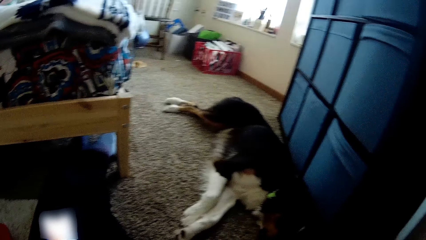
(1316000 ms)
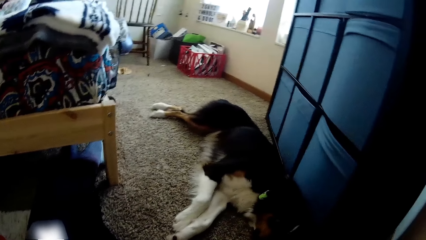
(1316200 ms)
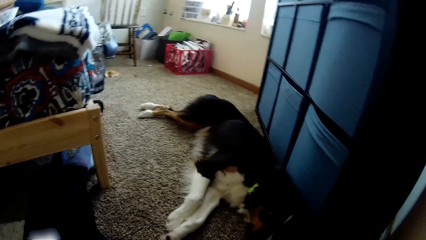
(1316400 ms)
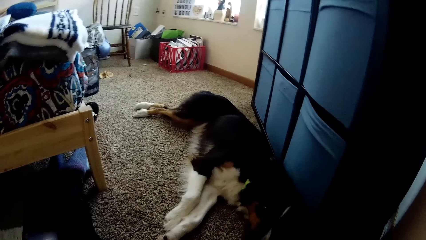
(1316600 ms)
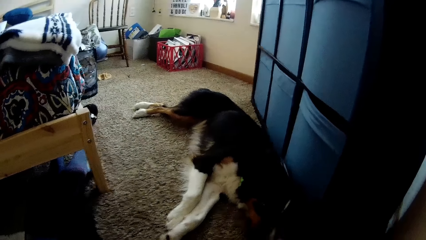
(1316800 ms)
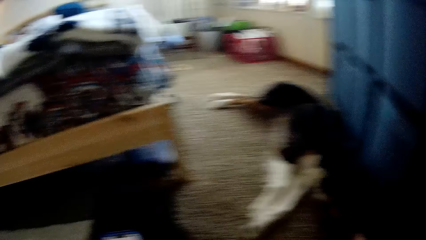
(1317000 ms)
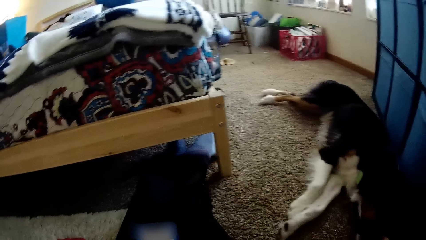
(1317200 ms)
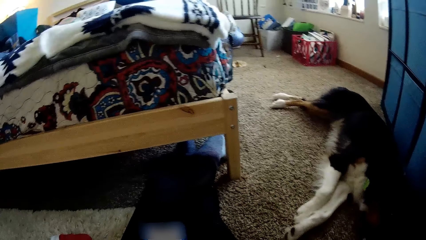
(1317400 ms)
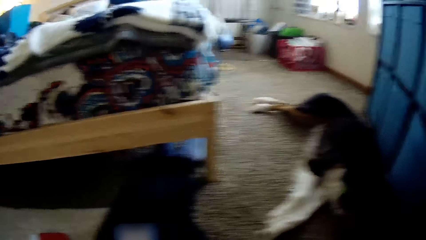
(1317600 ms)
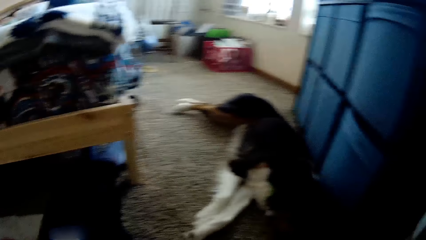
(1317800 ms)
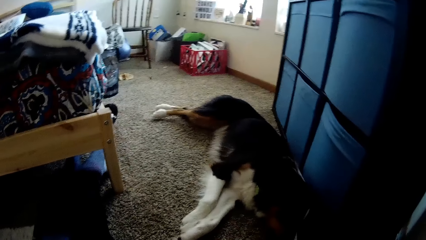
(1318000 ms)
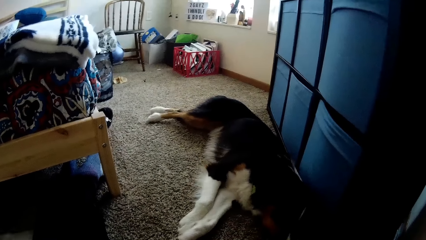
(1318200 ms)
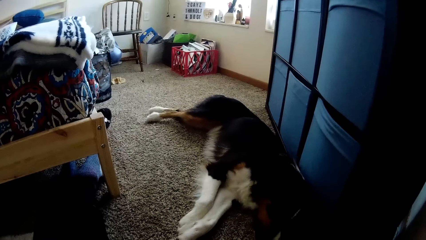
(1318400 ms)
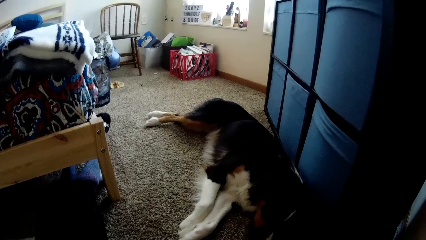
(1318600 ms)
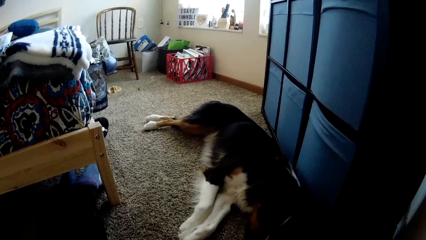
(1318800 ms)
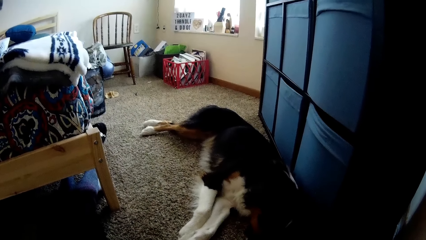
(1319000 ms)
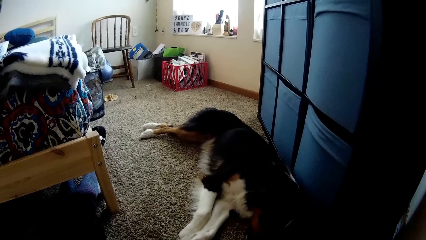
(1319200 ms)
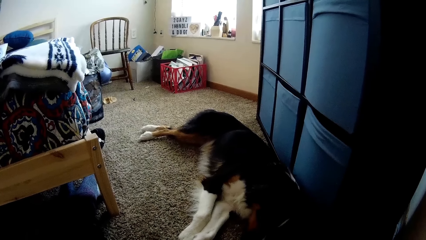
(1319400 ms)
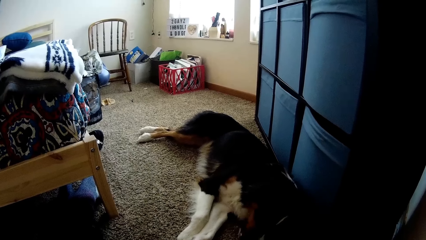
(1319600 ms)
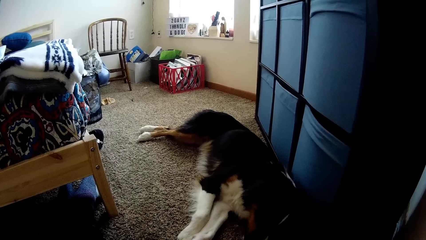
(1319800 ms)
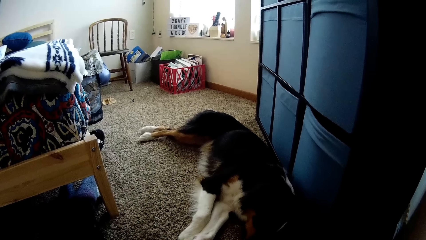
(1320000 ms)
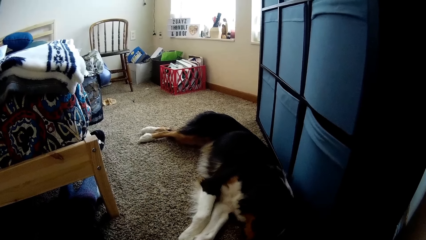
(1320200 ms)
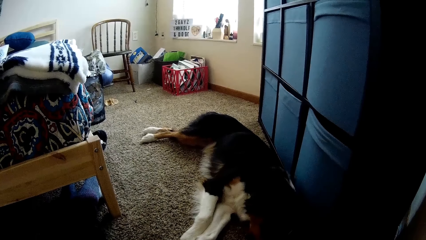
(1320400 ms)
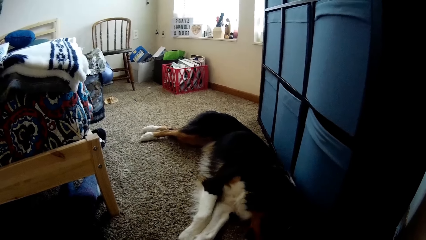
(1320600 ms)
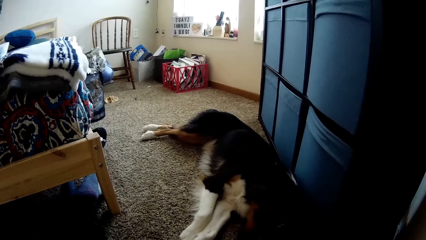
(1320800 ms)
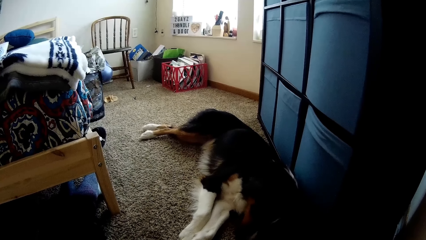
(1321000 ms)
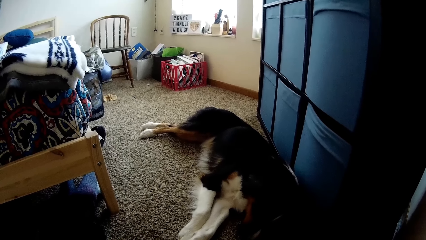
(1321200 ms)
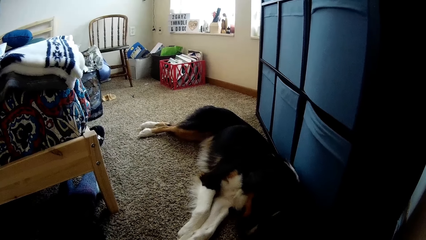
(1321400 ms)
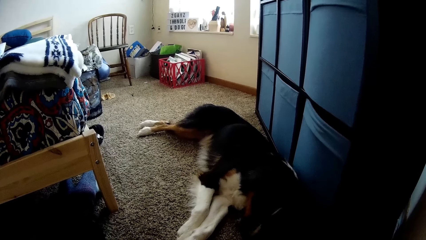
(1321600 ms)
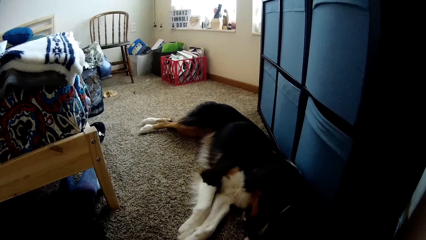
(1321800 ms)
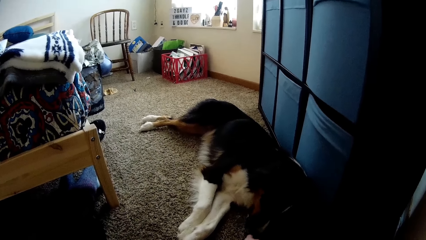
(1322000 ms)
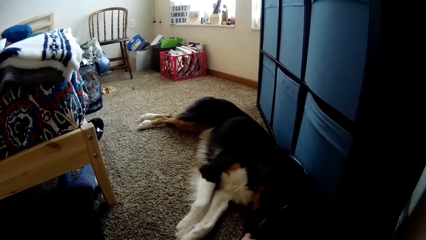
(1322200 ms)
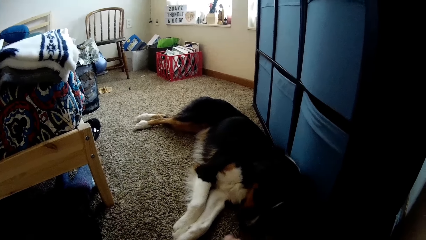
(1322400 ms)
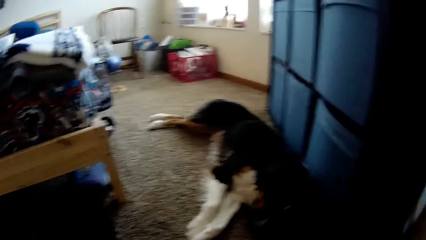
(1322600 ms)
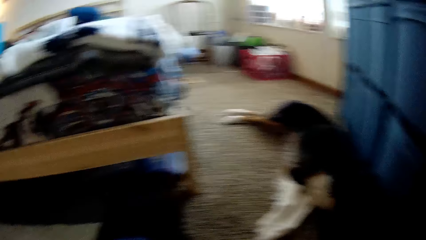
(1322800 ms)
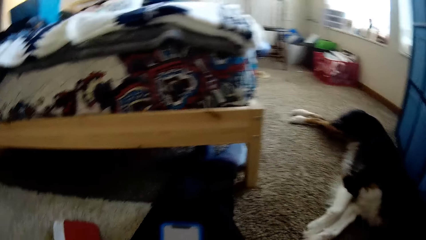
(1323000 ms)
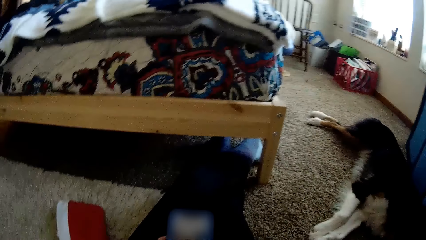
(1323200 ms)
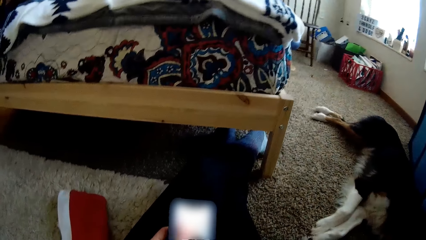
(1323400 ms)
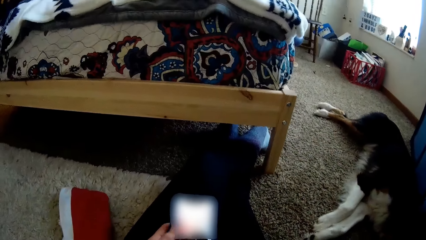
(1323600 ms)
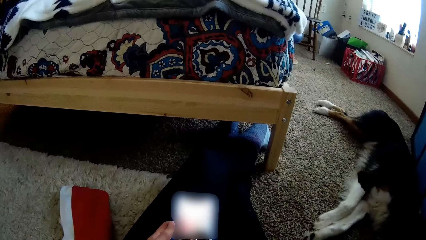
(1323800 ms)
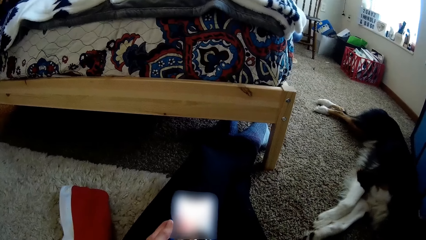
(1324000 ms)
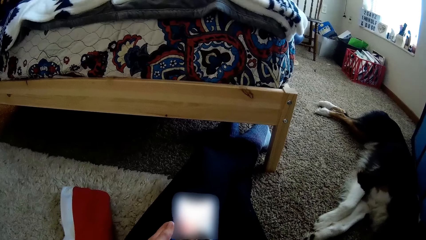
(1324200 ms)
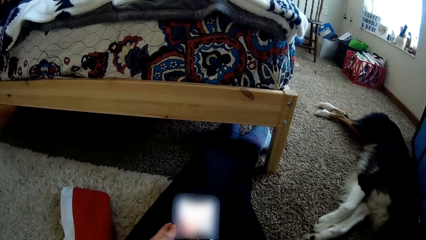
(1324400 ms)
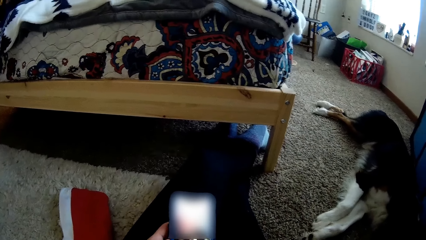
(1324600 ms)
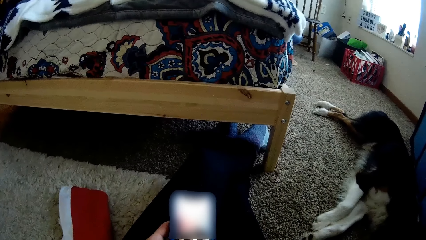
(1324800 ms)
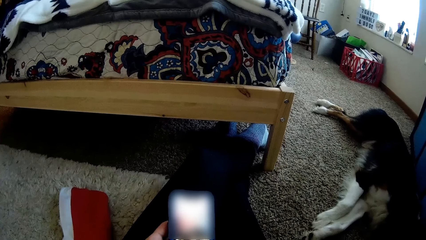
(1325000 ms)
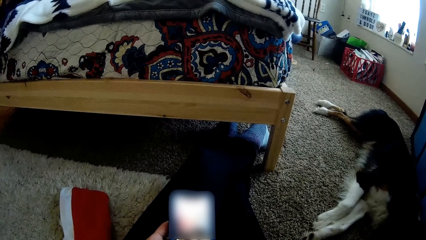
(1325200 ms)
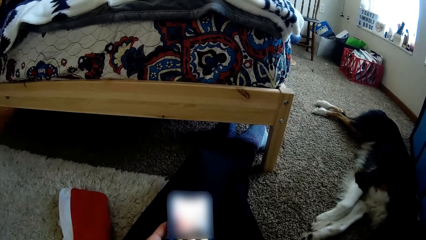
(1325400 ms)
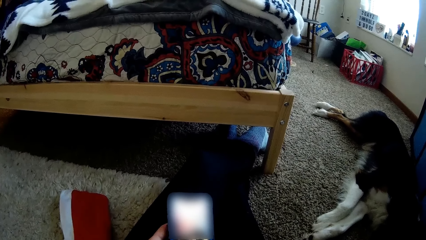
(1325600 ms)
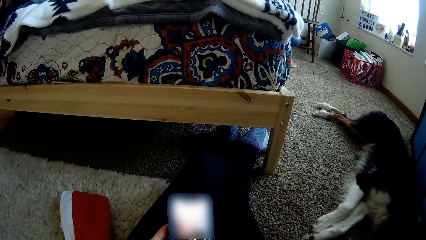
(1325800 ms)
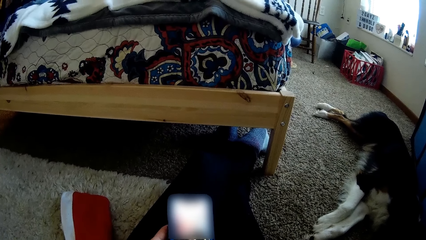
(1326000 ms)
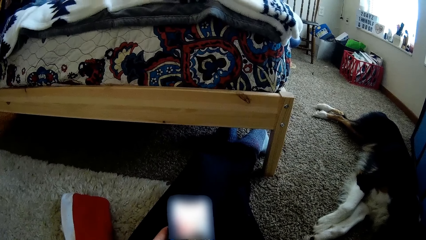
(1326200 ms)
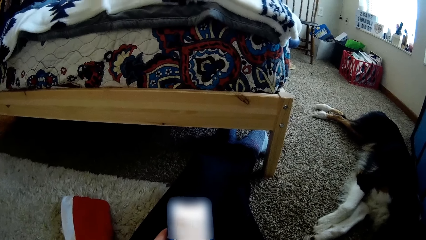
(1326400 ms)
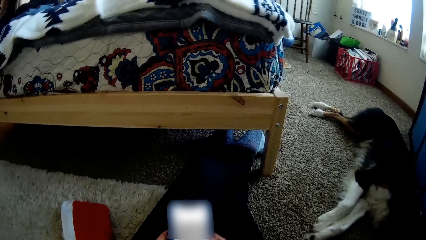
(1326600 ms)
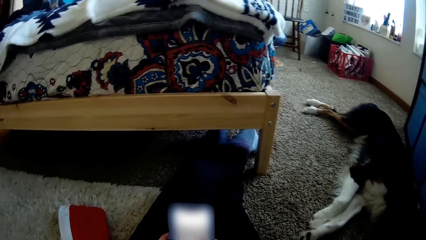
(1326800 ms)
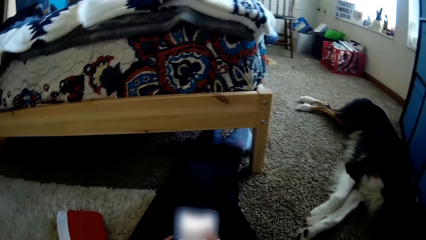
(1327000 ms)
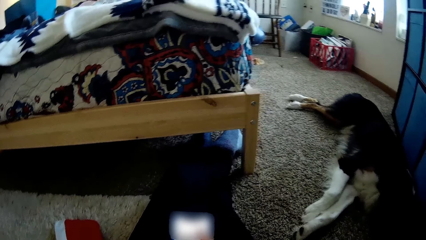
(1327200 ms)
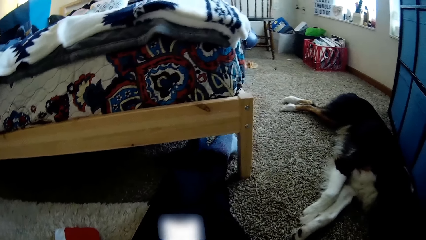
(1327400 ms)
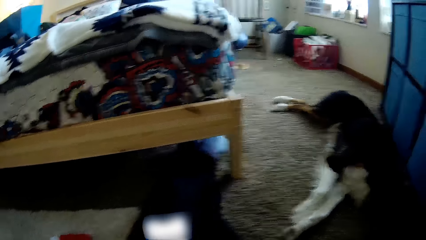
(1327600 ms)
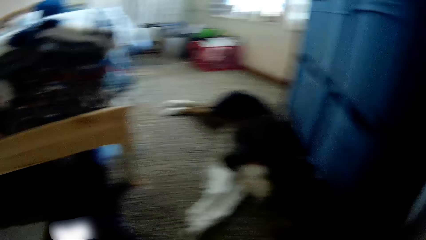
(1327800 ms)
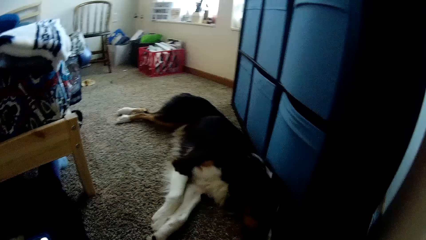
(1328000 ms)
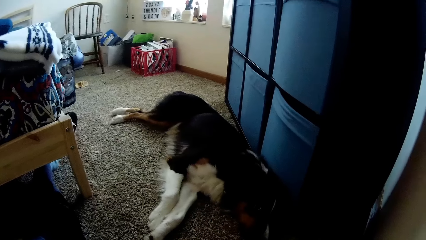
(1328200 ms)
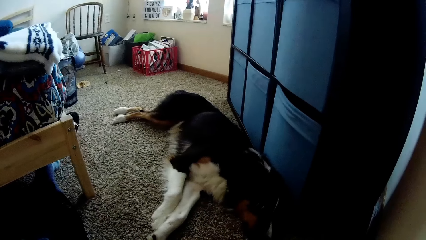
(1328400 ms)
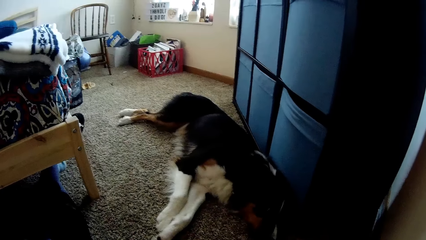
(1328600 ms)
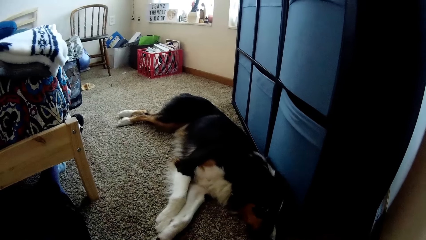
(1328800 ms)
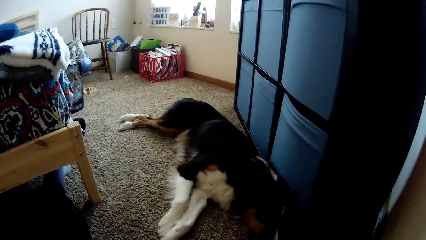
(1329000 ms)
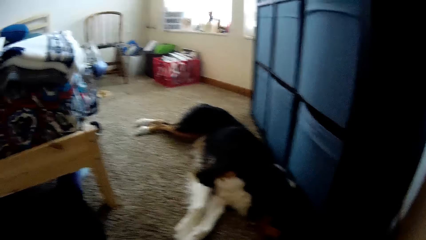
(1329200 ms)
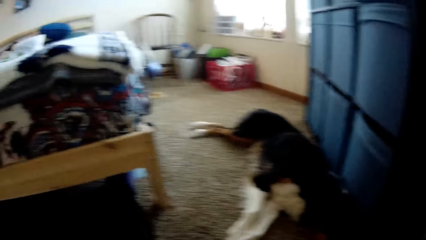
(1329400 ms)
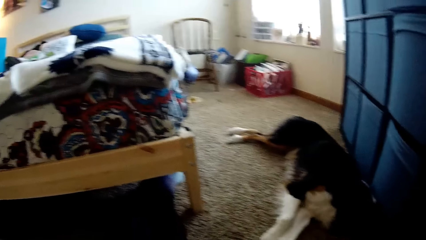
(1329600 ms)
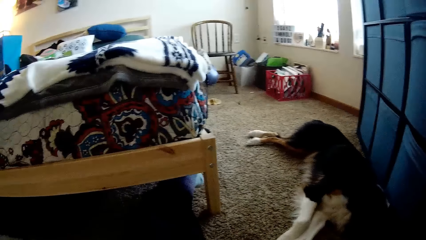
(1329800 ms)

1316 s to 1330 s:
The camera wearer passes some food to a dog. They use a mobile phone.

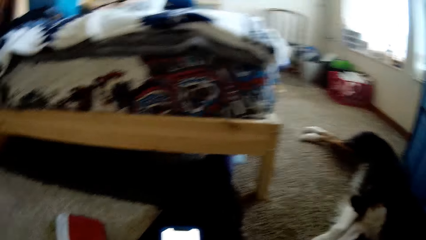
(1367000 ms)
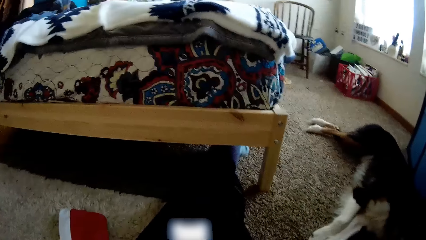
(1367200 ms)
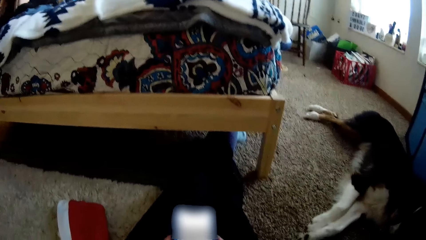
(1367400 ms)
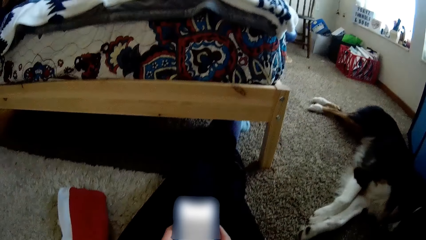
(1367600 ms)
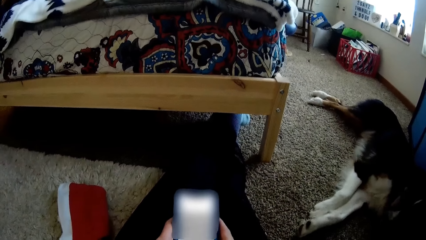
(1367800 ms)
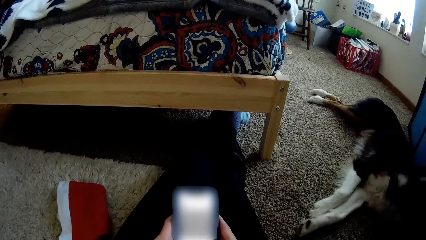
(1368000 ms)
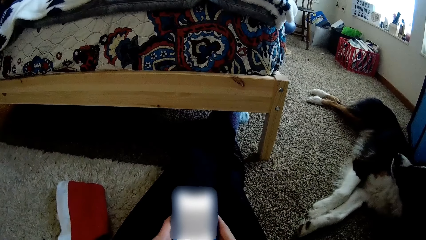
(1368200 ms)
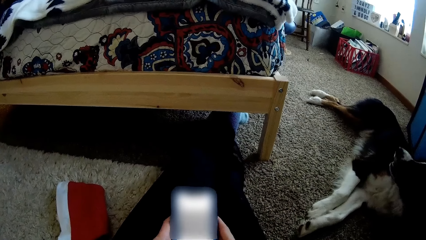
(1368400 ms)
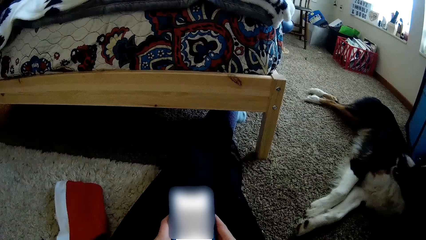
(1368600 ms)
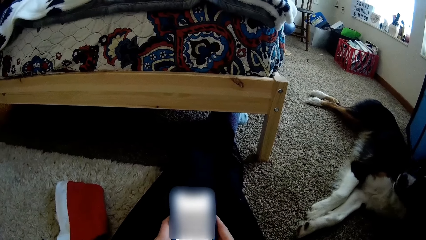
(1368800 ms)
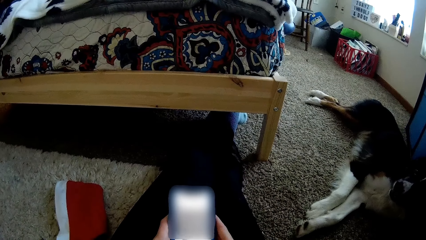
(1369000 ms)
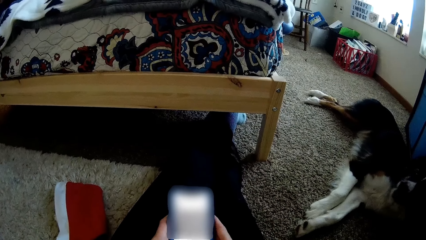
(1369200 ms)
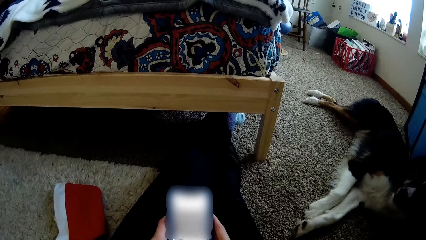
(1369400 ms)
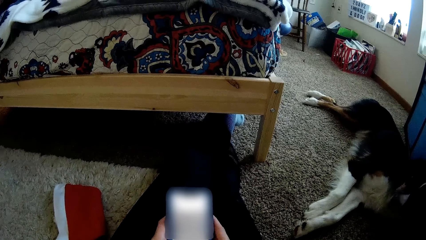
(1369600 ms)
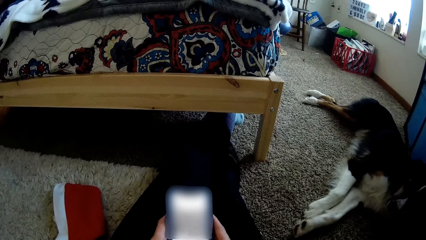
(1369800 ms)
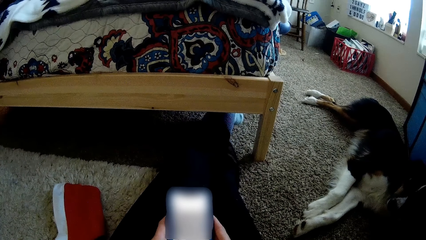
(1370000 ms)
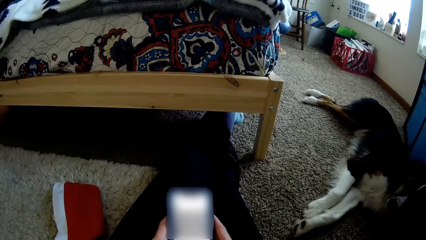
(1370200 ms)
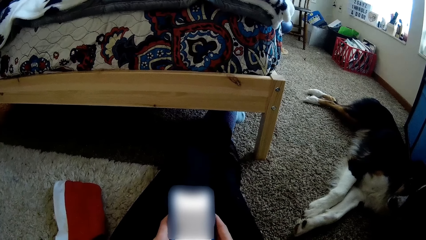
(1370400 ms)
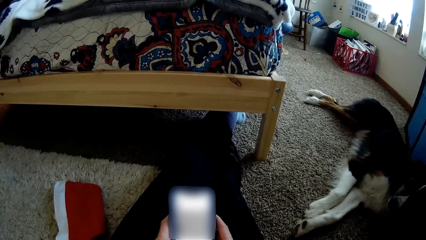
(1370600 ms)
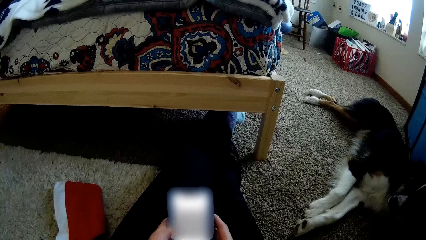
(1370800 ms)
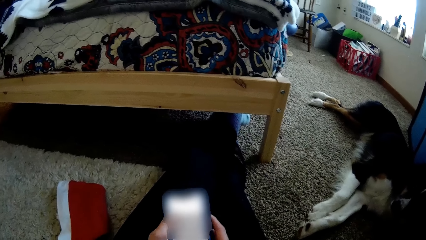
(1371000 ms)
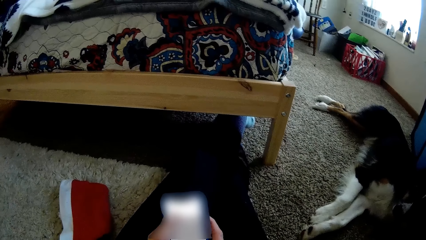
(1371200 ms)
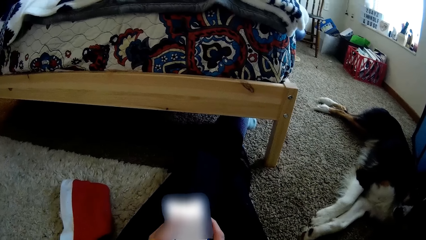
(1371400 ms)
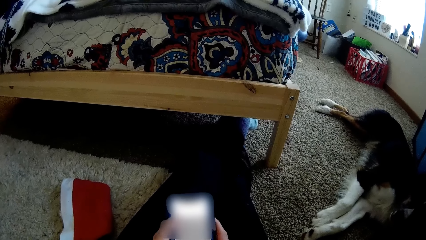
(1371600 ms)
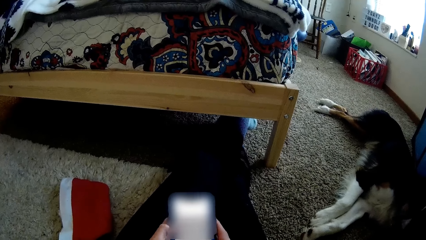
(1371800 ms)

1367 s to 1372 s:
The camera wearer looks on the bed. They operate the phone with both hands.
